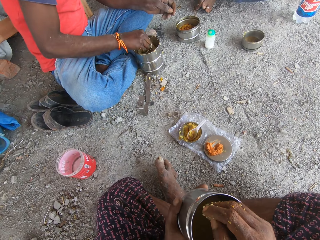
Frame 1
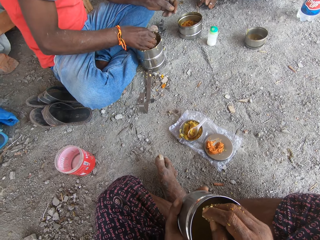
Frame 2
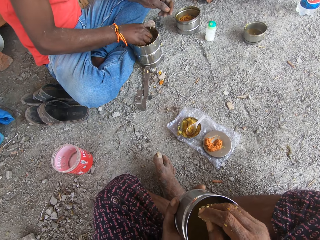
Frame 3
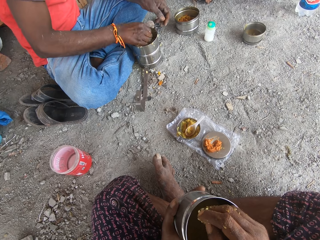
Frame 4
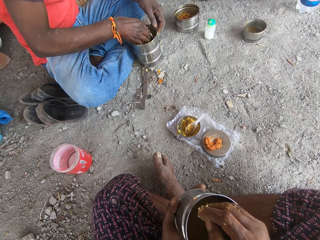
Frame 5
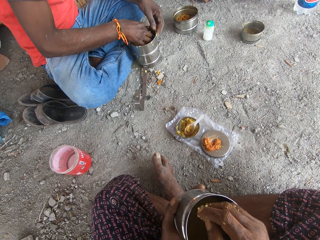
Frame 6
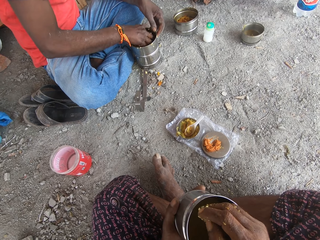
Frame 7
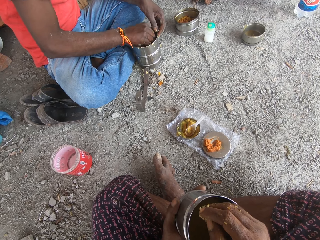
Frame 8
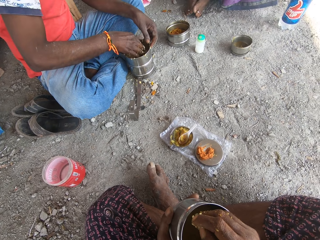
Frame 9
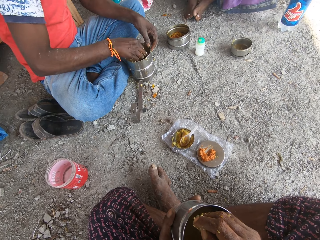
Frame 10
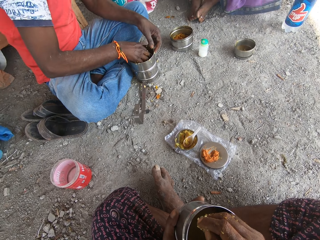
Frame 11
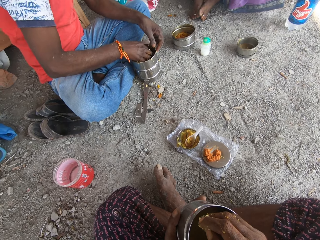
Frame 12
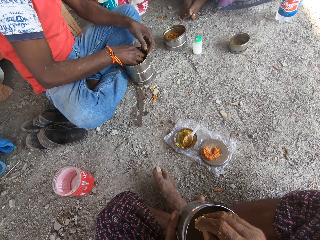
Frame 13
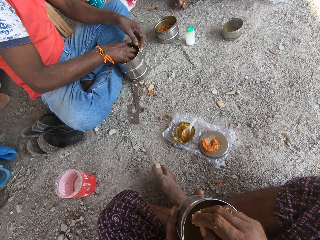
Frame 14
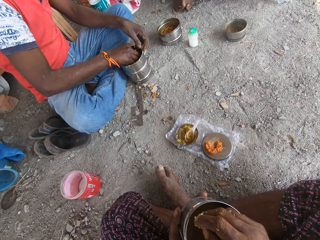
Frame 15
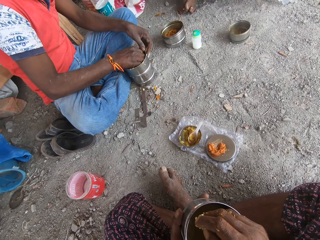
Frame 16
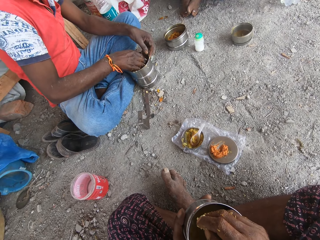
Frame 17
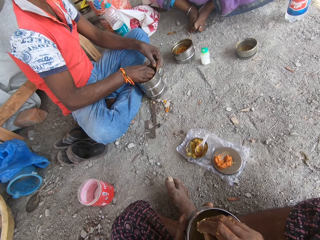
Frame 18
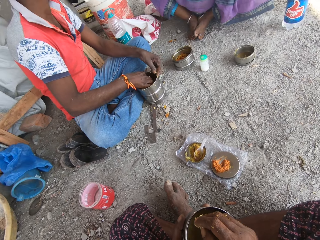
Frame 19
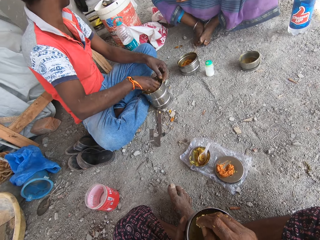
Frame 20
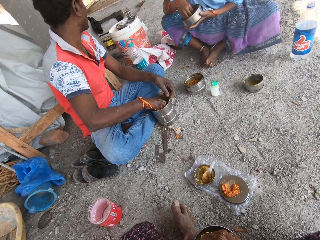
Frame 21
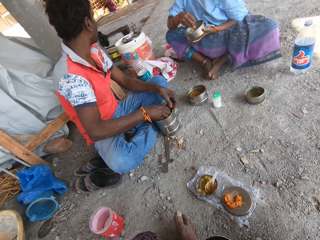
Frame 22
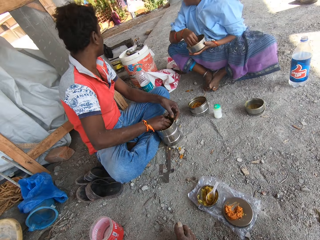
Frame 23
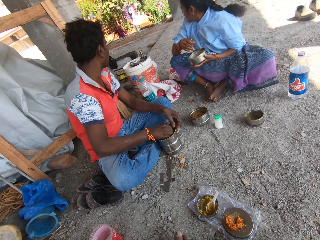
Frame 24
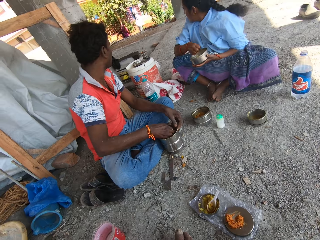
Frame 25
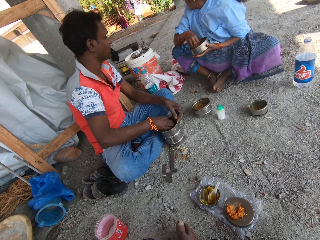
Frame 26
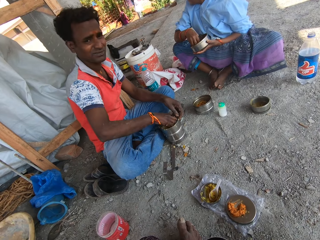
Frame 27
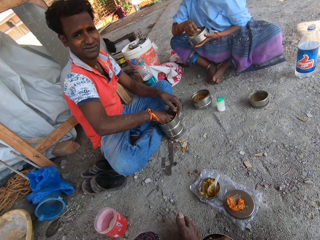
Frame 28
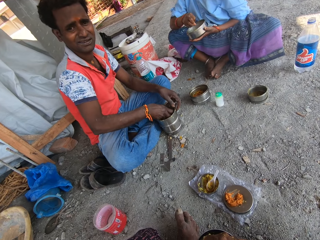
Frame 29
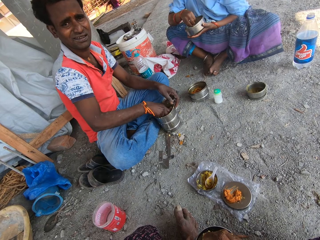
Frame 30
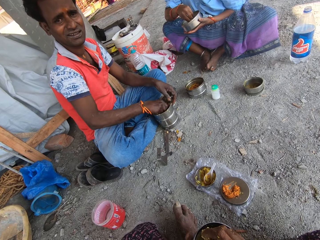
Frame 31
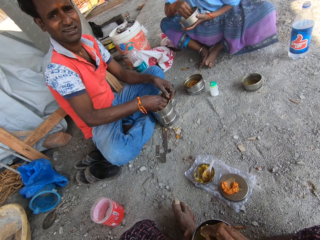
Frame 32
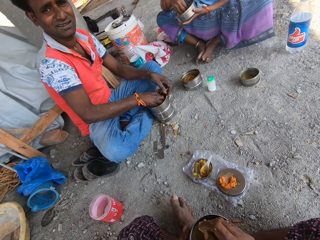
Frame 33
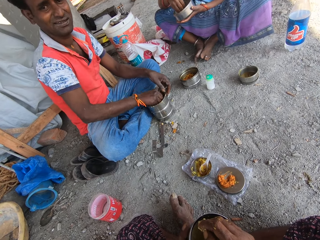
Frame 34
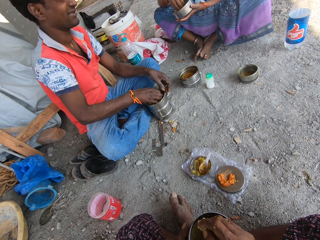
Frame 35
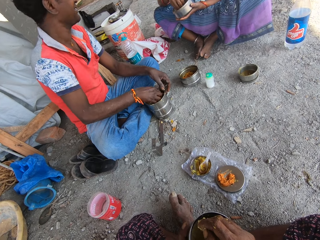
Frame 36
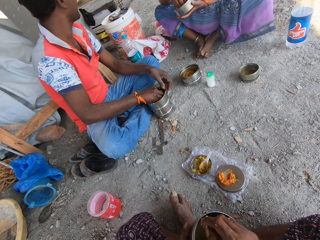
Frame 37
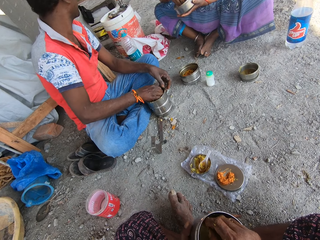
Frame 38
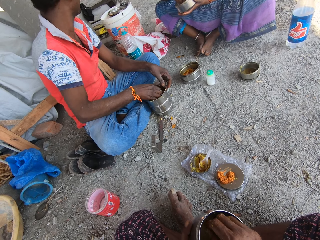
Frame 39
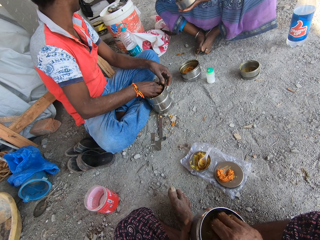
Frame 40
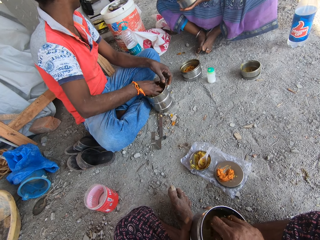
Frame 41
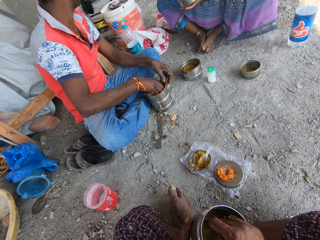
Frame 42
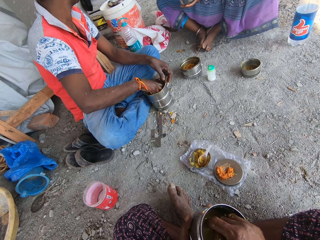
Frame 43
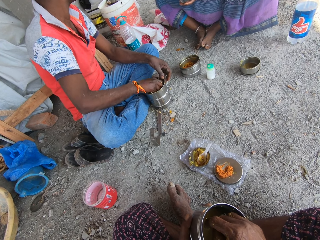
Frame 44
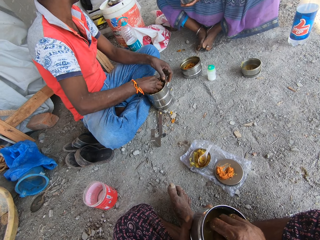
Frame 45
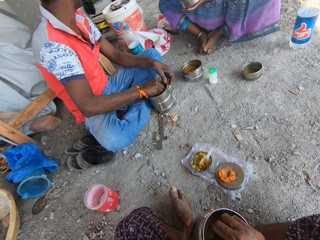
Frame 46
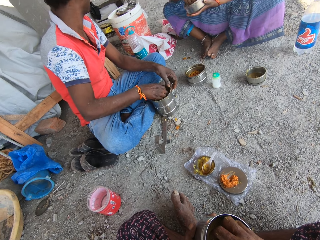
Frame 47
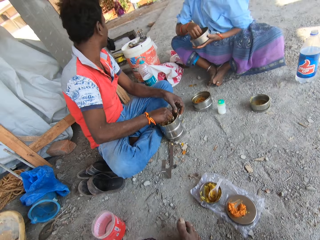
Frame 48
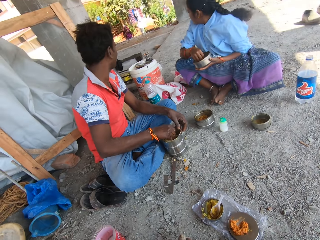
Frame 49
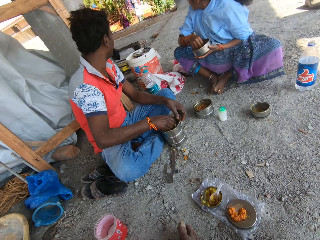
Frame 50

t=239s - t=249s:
A man mixes the rice in the bowl with his right hand. The camera wearer converses with another man.

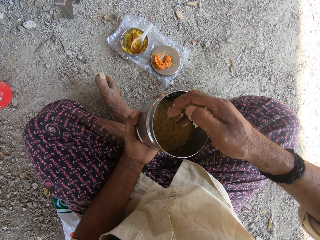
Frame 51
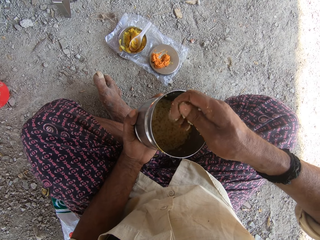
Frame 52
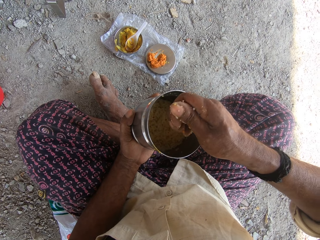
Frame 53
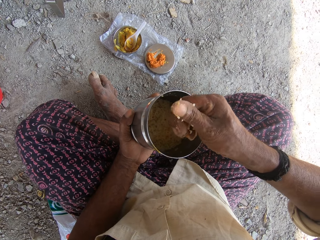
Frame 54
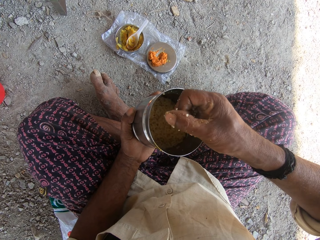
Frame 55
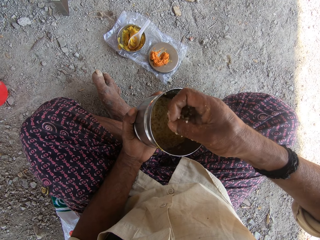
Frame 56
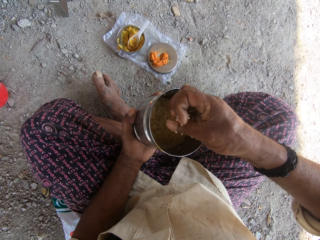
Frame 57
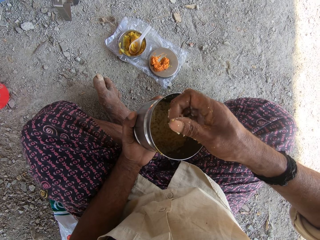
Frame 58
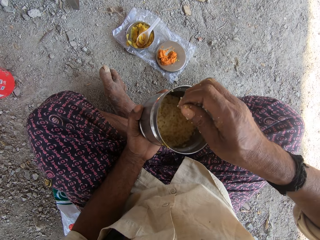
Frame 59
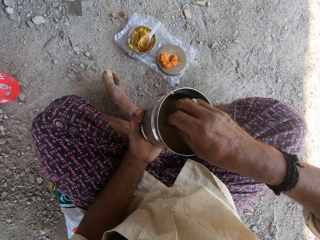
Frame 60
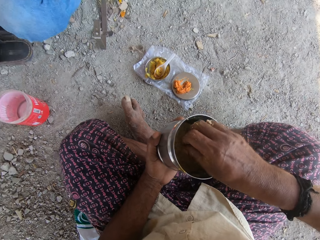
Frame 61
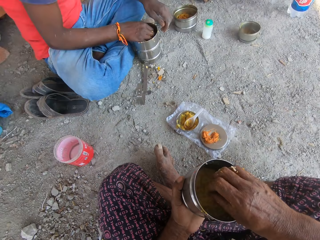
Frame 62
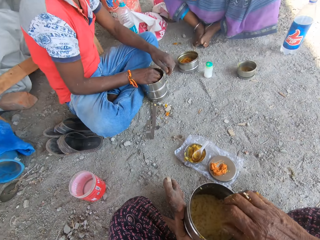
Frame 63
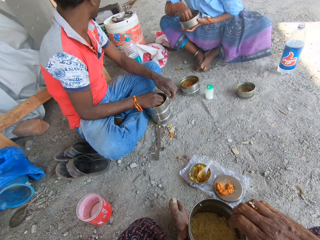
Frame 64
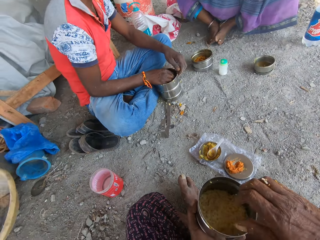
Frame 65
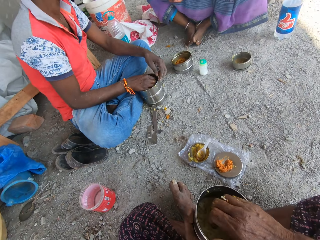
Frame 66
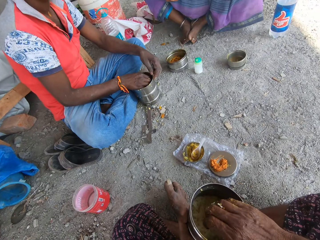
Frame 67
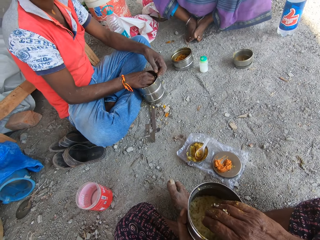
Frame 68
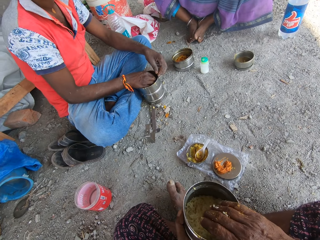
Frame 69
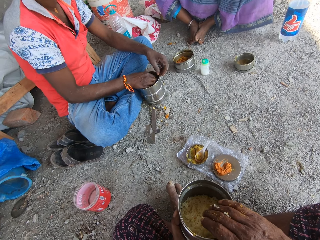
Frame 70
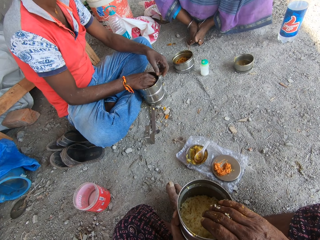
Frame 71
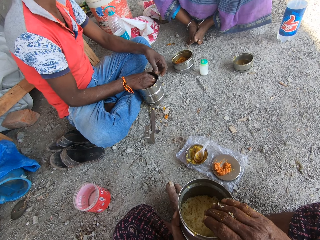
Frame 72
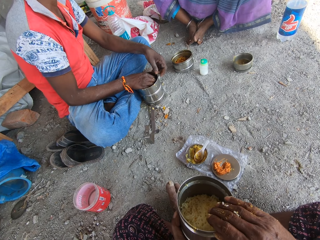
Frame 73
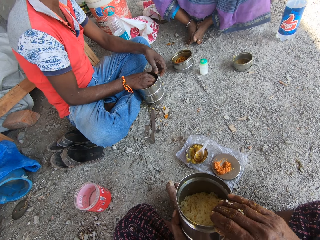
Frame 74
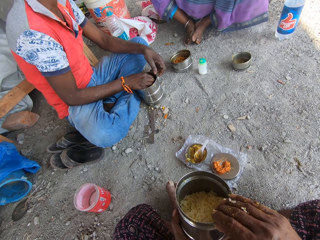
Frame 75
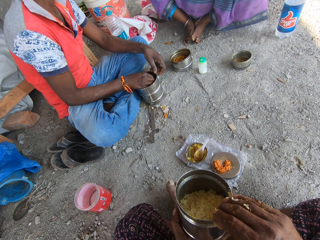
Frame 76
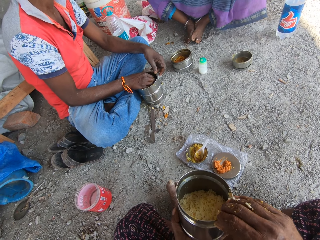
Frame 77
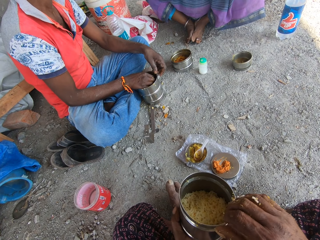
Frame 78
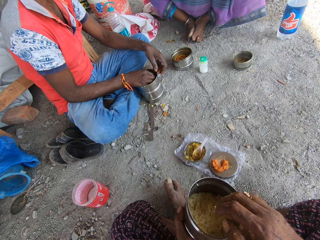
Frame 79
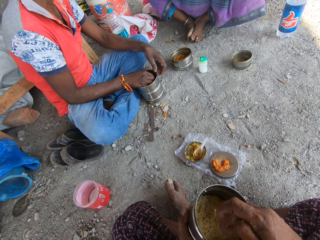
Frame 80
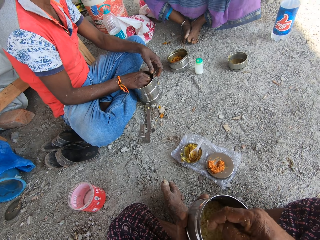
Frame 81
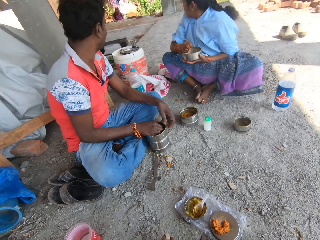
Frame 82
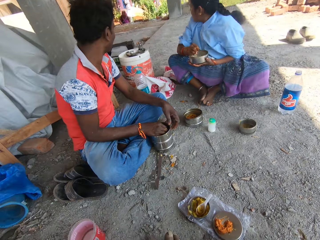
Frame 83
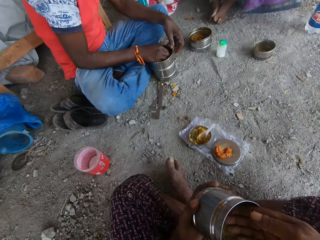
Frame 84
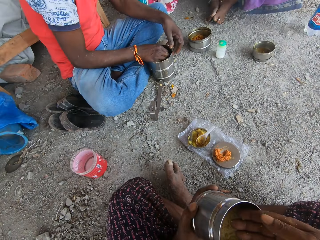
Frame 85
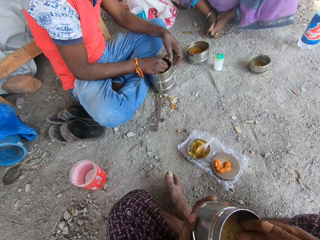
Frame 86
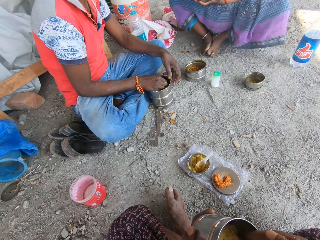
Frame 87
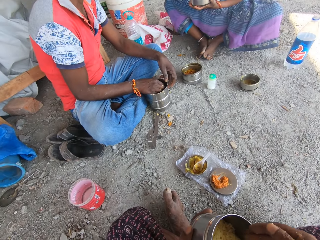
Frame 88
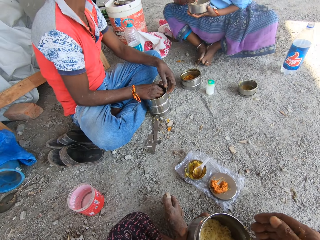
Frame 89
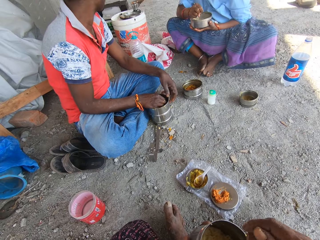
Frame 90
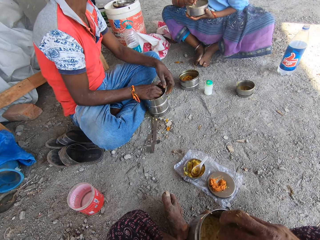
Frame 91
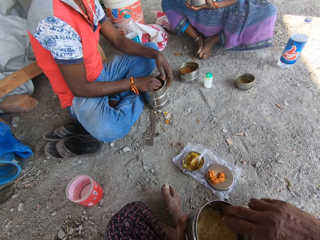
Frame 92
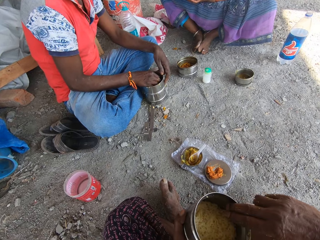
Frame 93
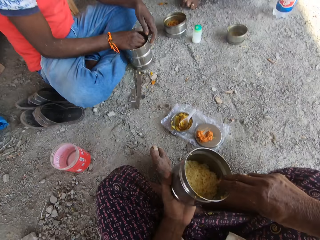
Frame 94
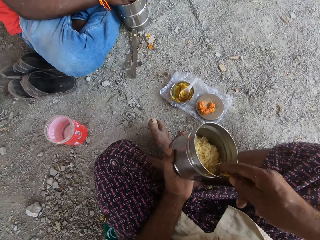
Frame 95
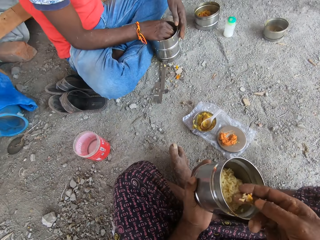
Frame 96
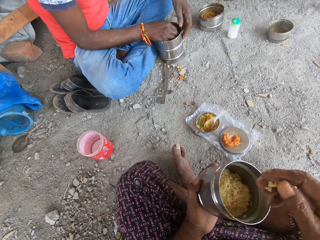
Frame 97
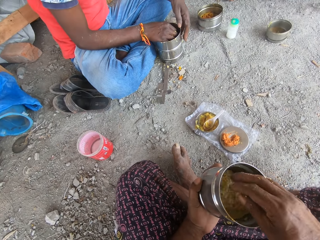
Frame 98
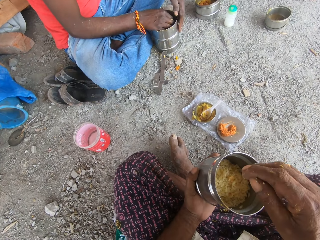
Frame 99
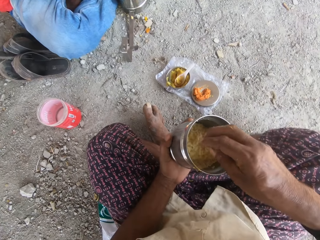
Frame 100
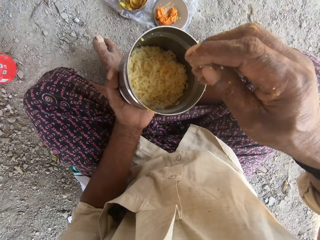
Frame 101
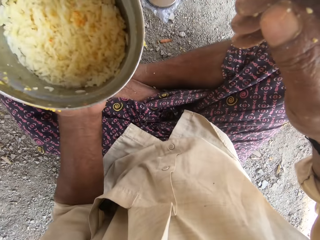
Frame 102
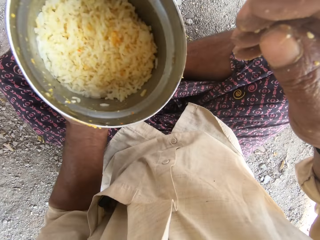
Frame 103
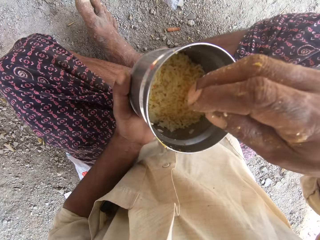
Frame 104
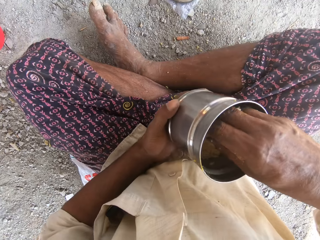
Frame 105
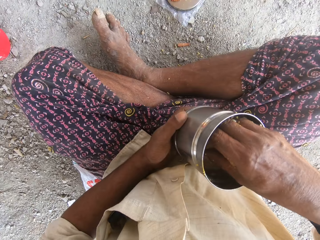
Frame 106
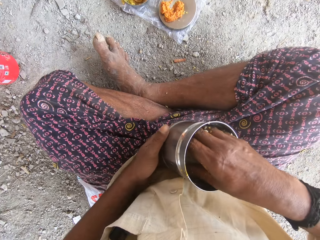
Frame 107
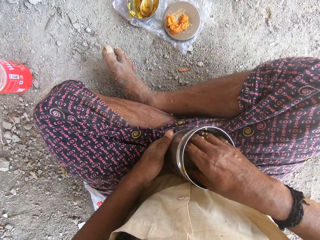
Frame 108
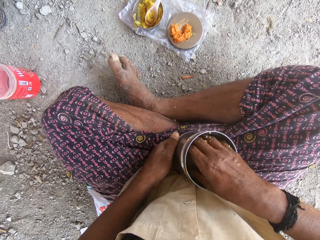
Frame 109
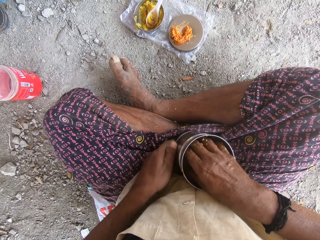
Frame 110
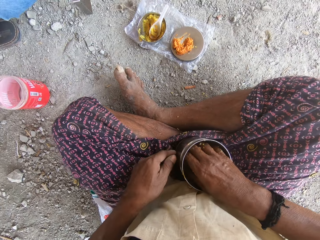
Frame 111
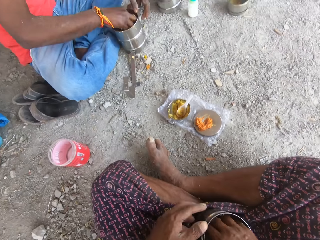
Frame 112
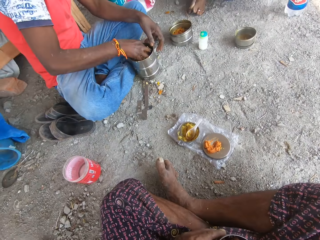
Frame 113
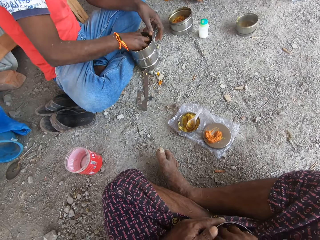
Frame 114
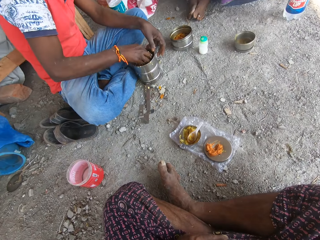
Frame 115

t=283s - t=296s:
The camera wearer talks to a person. He stirs food with the hands in the cooking pot. He looks at the water tap. He talks to the person. He scoops food with his fingers. He puts back the food into the cooking pot. He lifts the cooking pot. He puts the hands in the cooking pot. He looks around.
